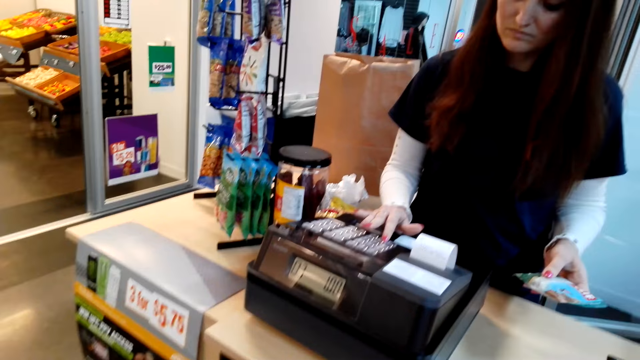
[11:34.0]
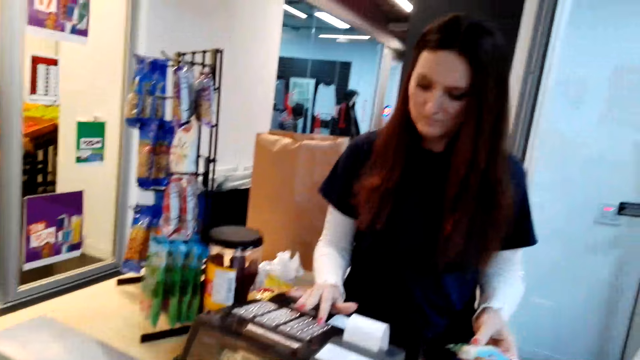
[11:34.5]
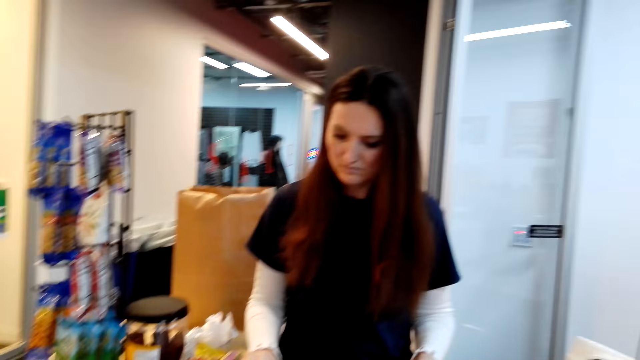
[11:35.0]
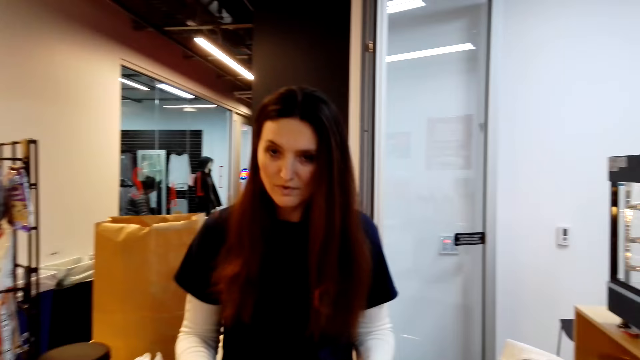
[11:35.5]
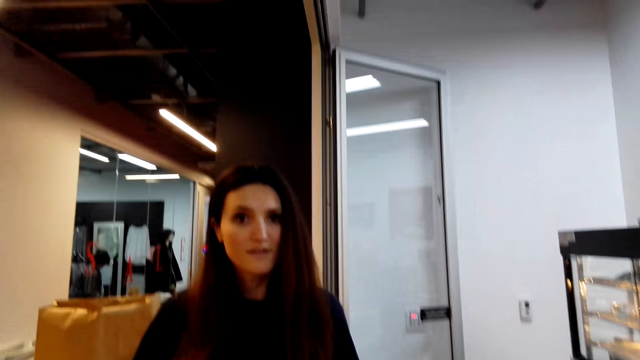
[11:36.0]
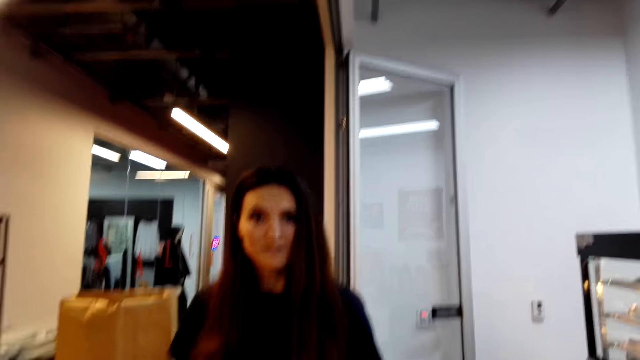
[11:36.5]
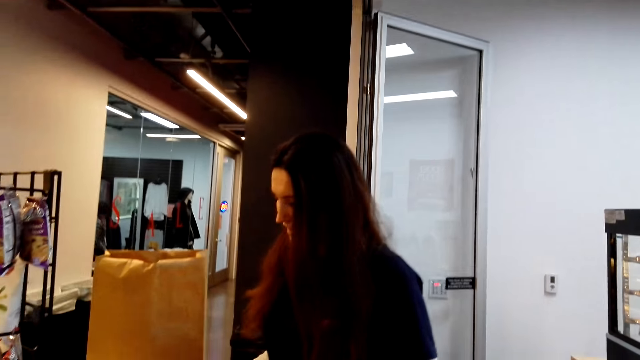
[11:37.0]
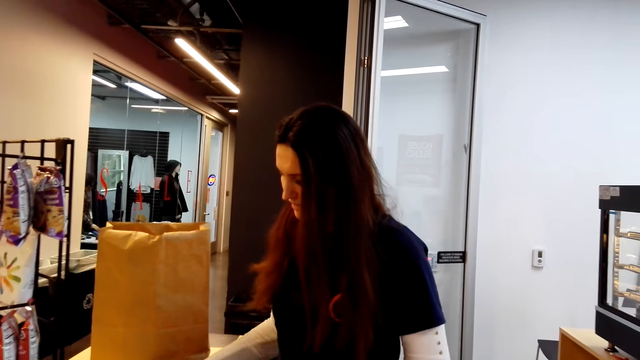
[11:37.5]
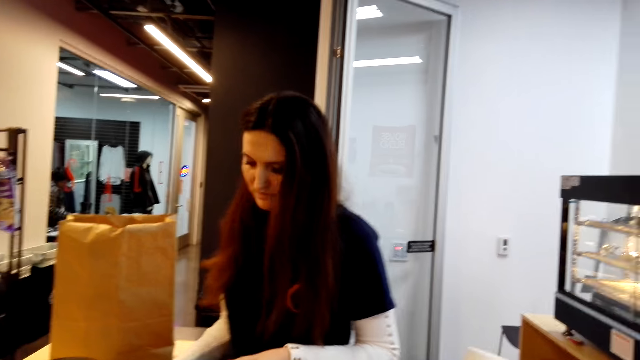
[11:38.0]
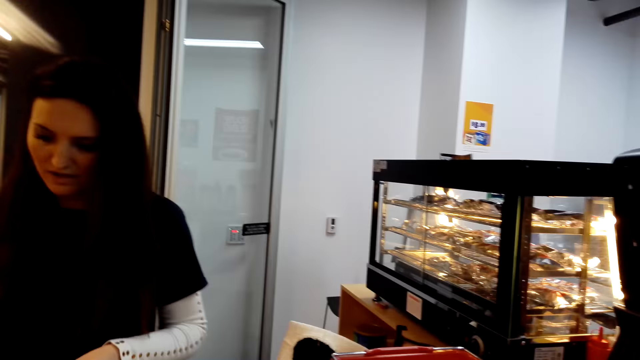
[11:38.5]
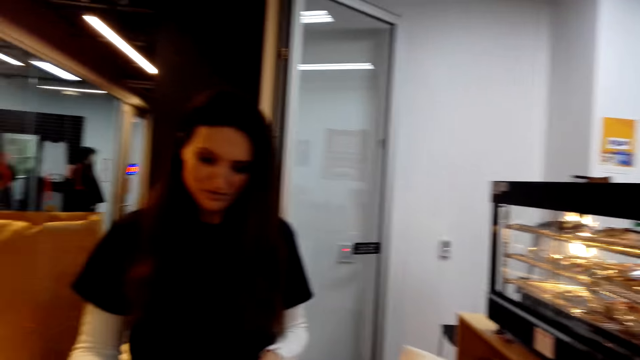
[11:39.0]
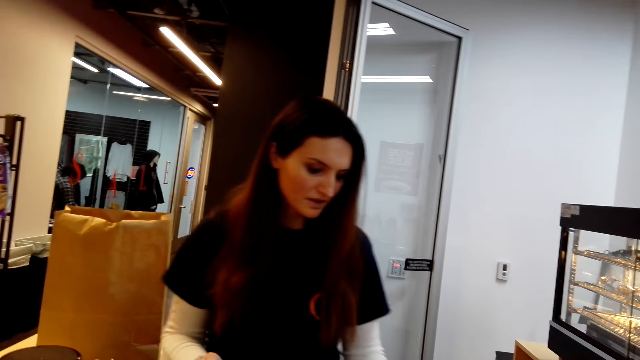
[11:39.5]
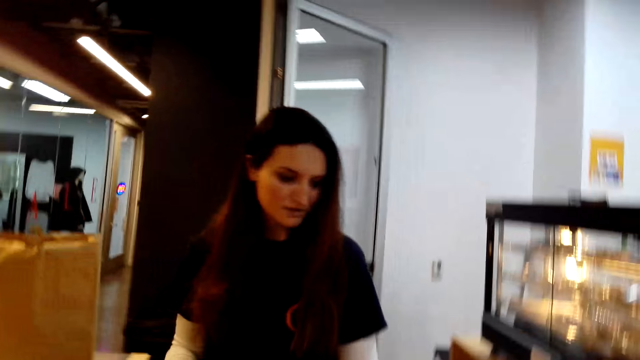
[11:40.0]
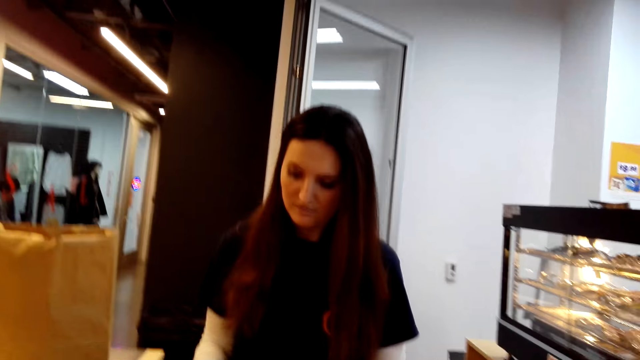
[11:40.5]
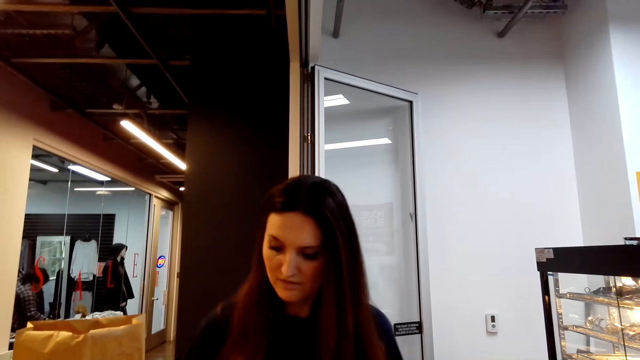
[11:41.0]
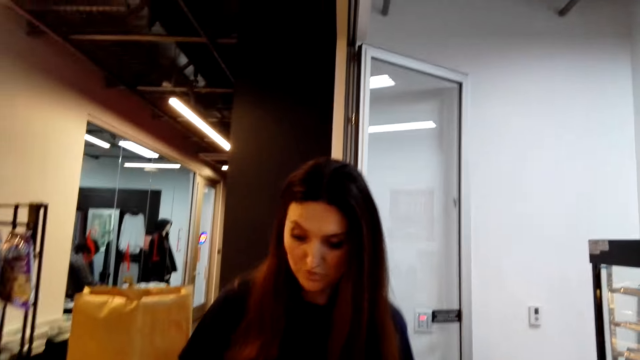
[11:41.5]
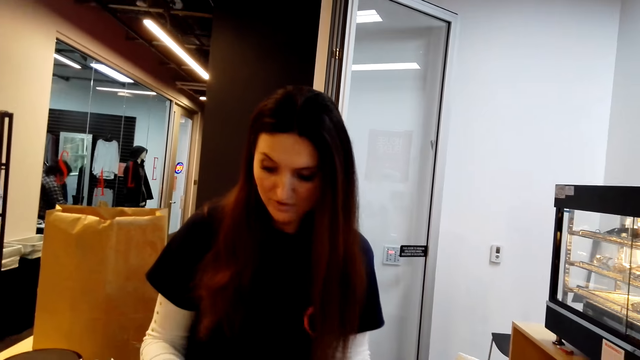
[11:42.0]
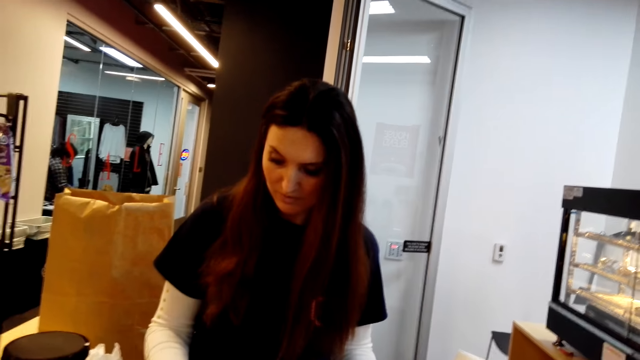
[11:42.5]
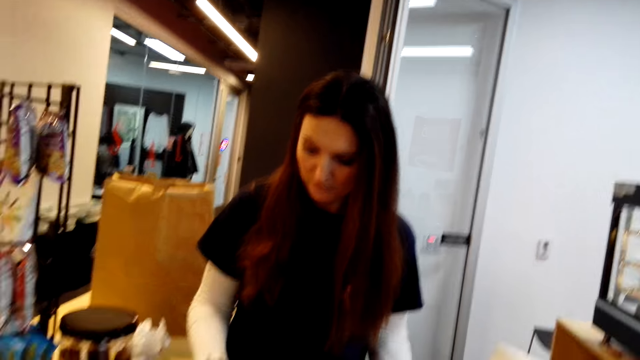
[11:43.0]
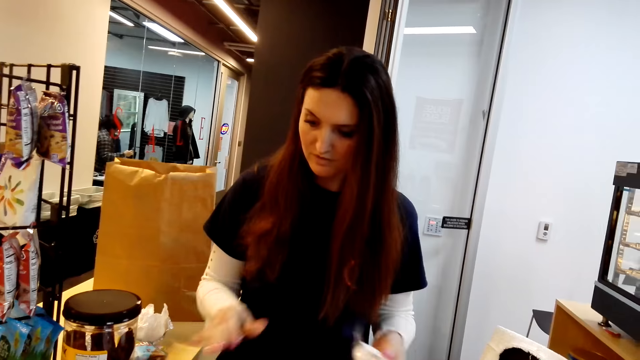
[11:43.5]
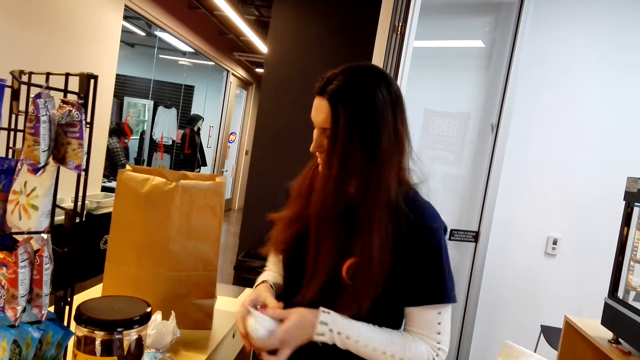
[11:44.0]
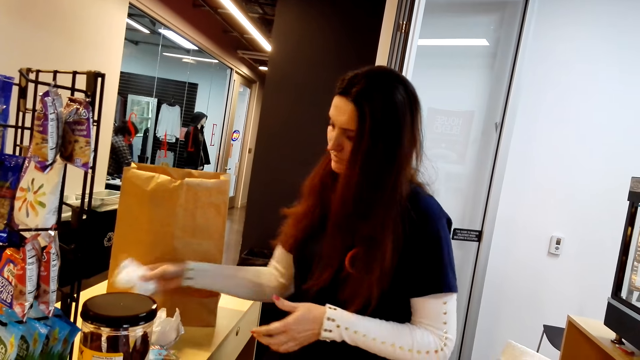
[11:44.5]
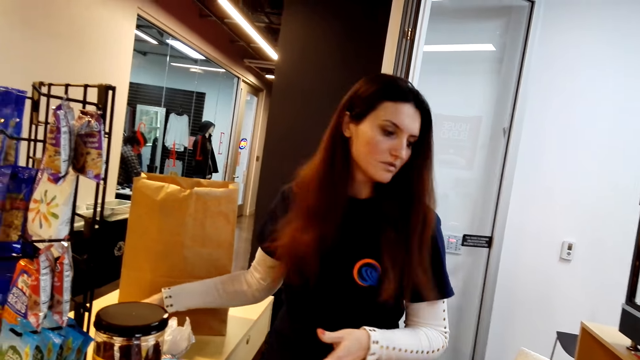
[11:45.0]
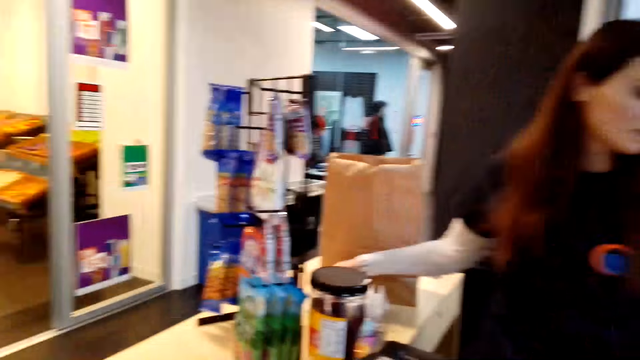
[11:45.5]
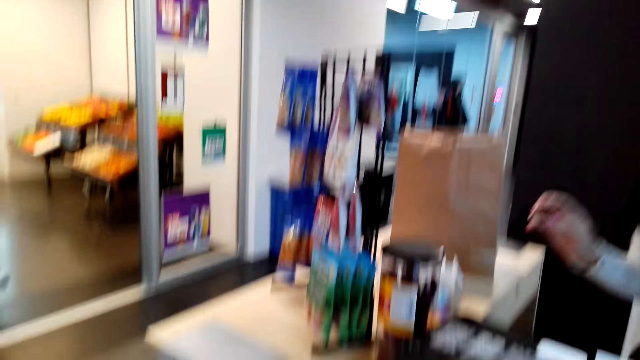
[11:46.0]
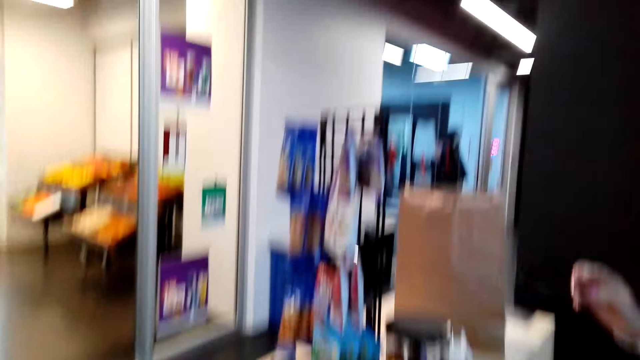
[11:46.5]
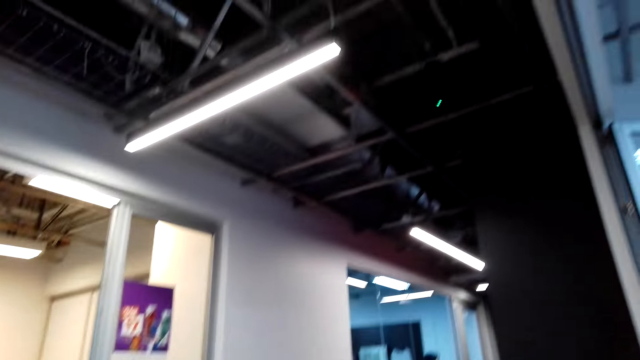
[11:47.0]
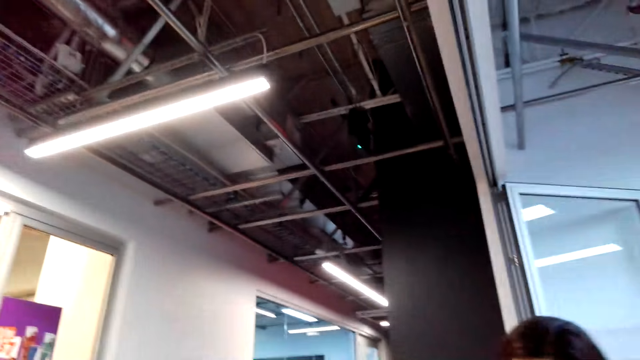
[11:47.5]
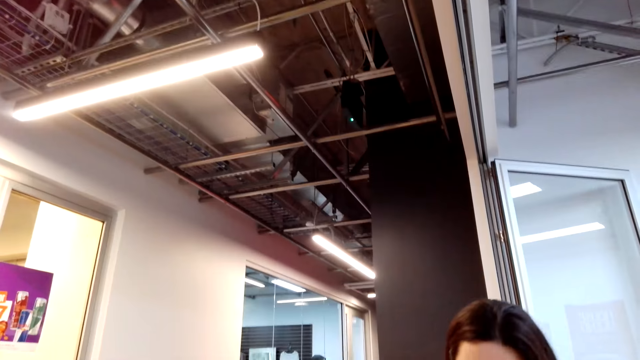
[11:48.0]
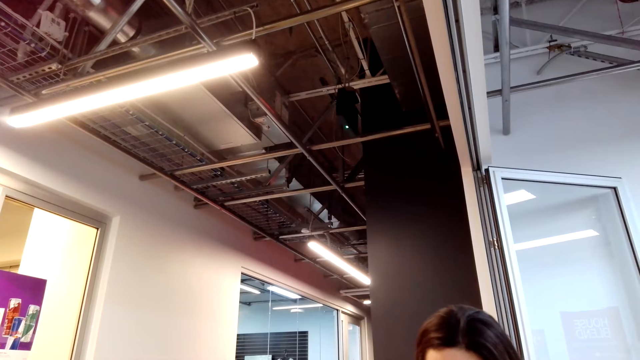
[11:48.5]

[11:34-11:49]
A cashier keys in the information of an item in a cash register. The camera wearer converses with the cashier. The cashier puts an item on the counter.

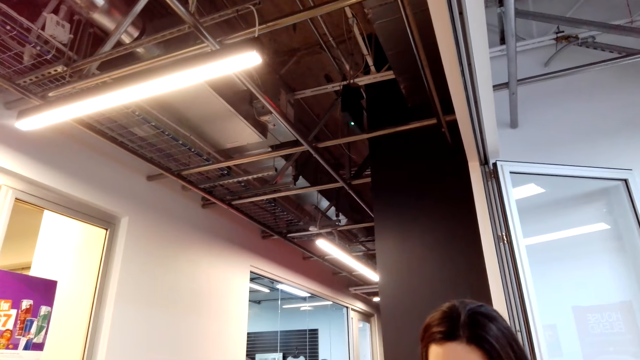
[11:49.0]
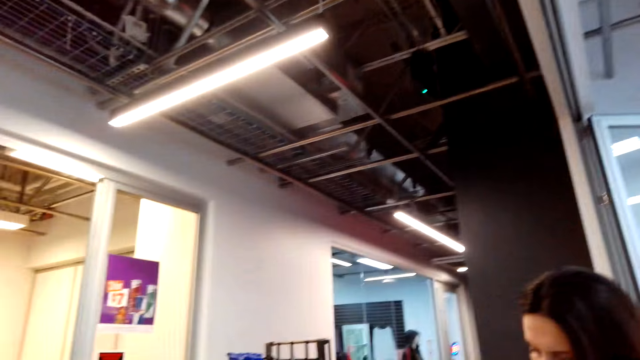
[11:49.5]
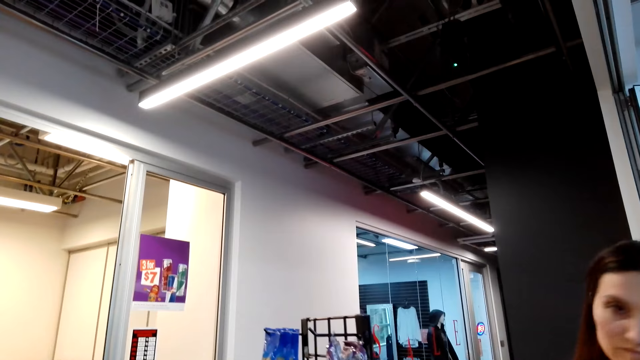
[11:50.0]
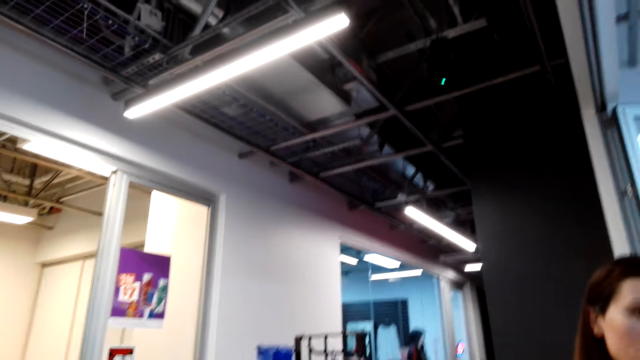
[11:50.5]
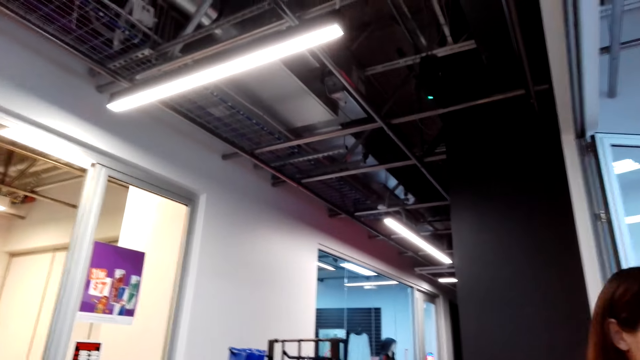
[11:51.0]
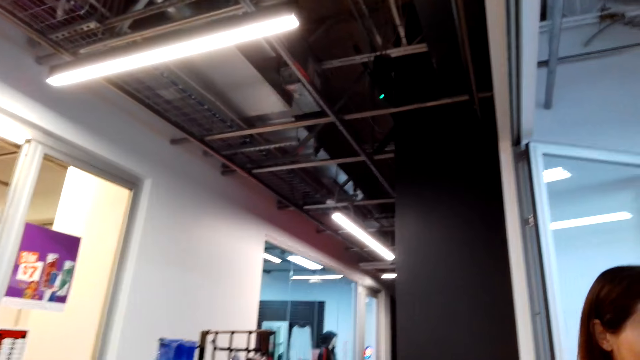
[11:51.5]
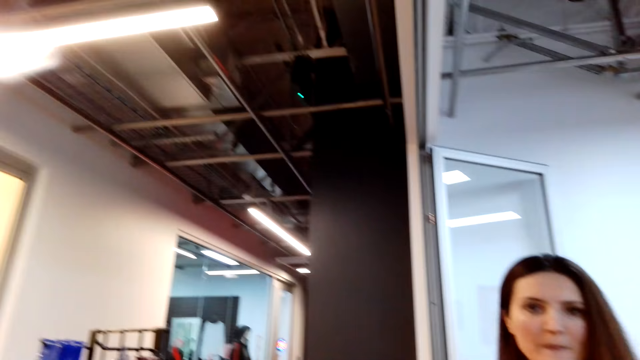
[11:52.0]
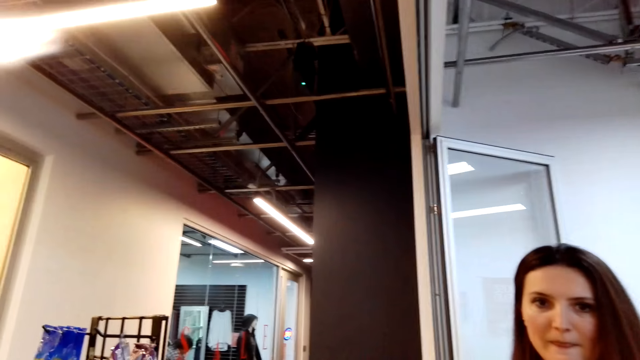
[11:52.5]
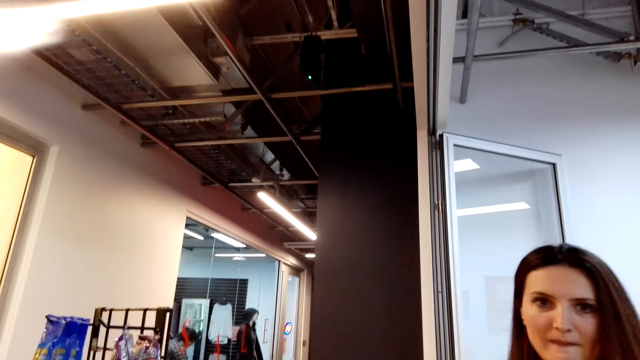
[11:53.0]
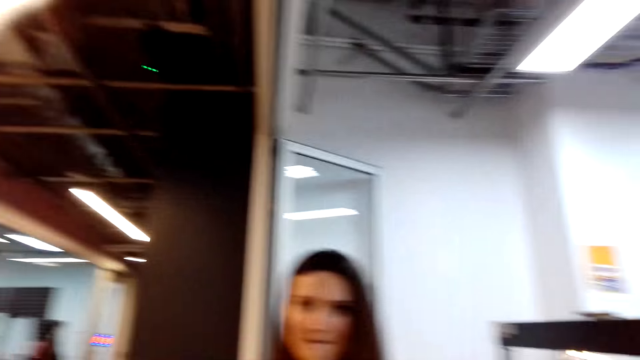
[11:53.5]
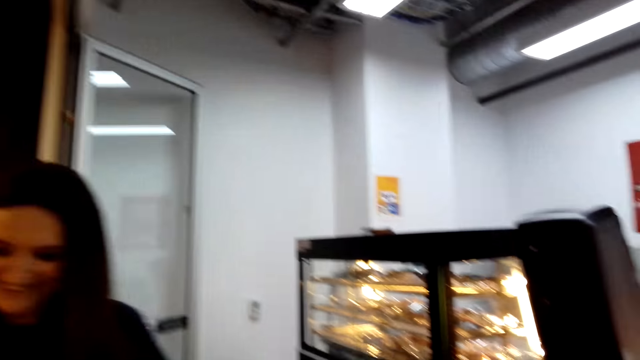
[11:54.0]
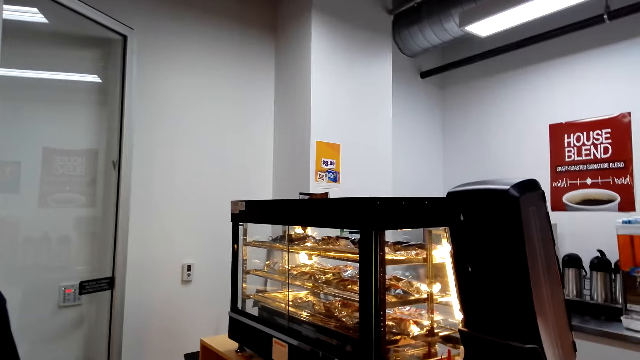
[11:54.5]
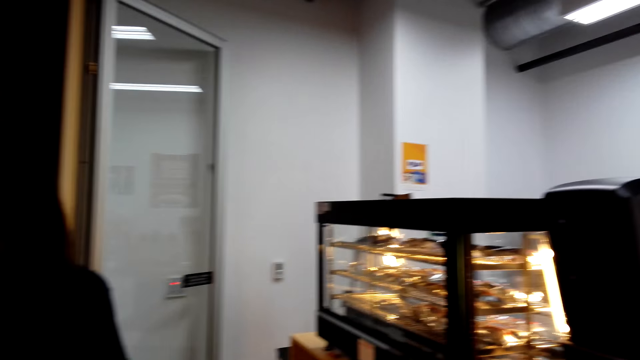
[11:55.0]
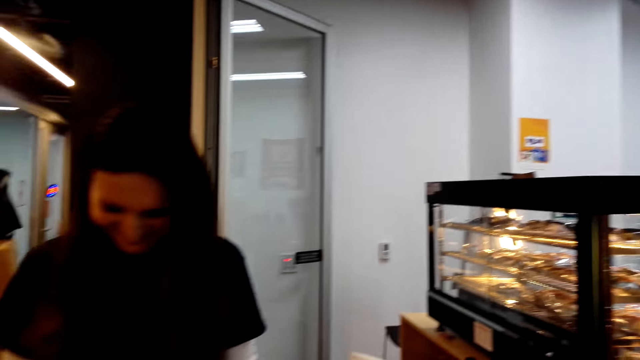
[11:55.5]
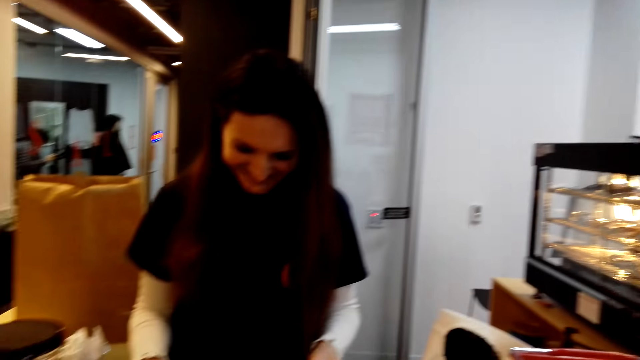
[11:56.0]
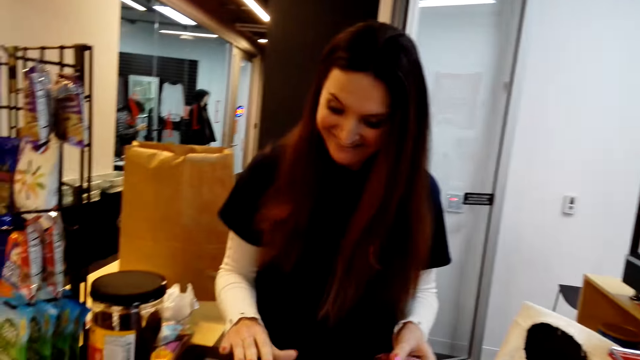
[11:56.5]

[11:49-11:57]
The camera wearer interacts with a cashier.
